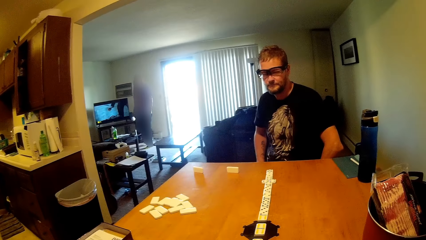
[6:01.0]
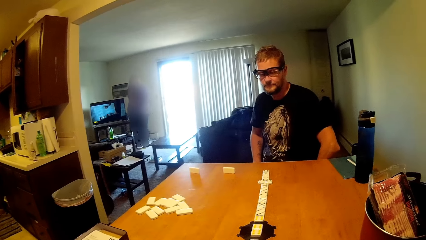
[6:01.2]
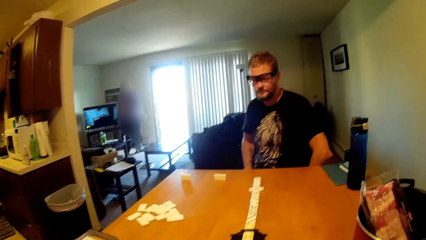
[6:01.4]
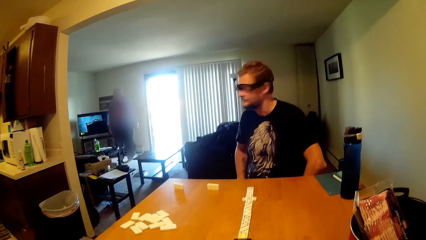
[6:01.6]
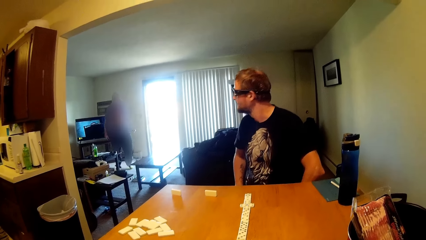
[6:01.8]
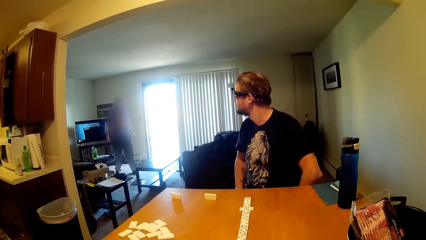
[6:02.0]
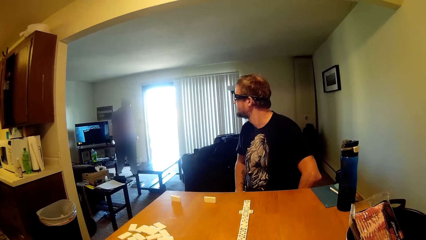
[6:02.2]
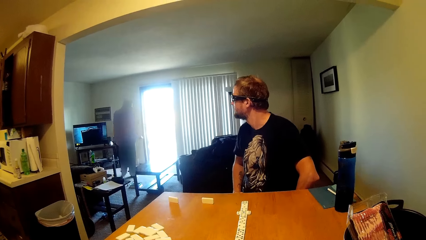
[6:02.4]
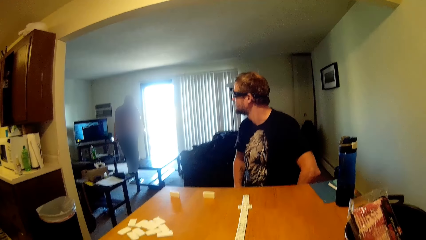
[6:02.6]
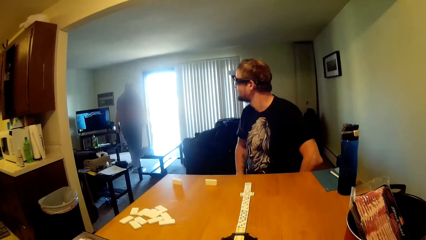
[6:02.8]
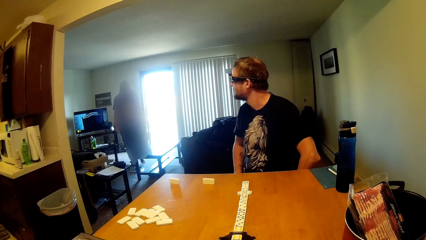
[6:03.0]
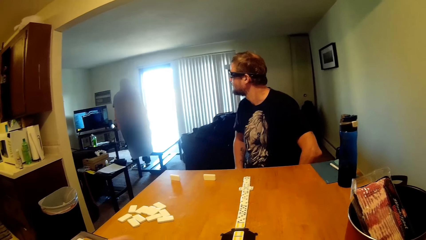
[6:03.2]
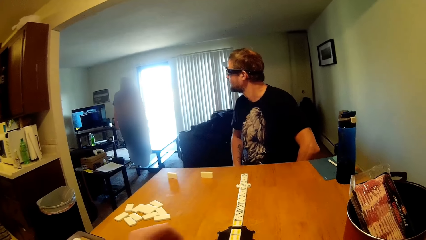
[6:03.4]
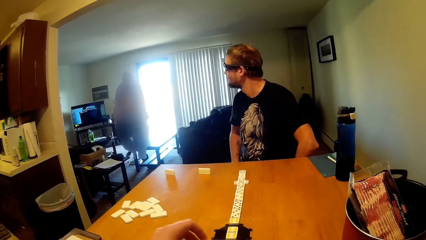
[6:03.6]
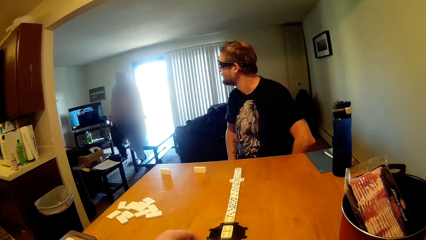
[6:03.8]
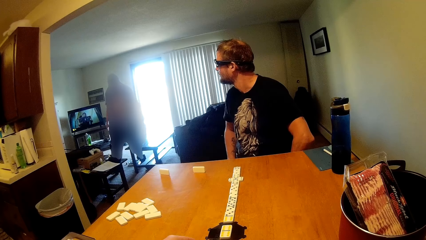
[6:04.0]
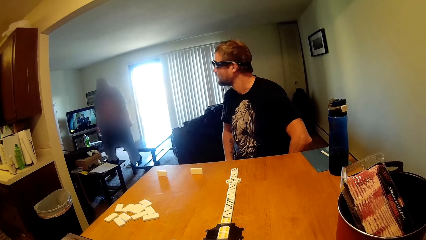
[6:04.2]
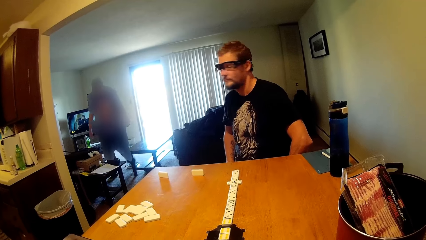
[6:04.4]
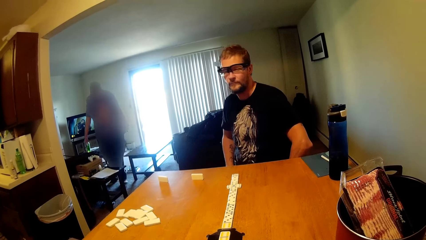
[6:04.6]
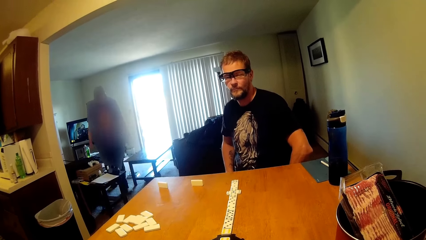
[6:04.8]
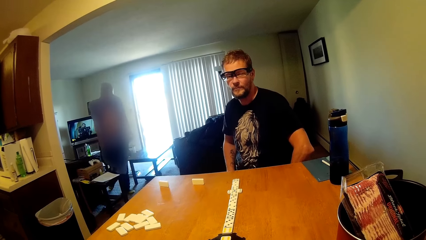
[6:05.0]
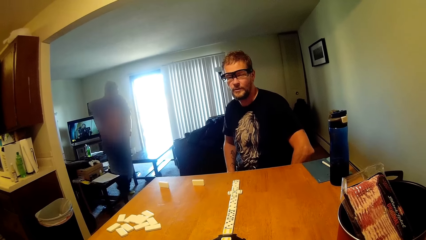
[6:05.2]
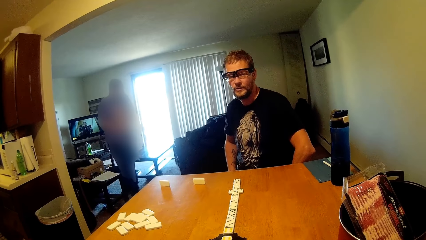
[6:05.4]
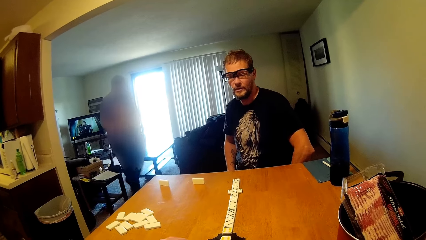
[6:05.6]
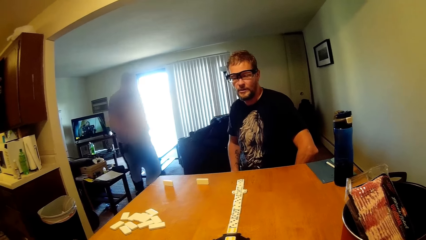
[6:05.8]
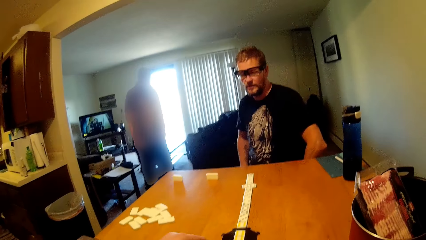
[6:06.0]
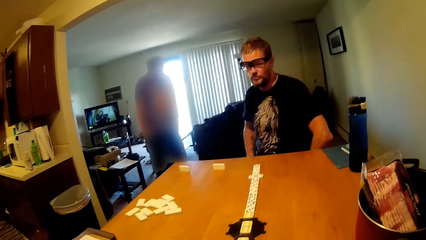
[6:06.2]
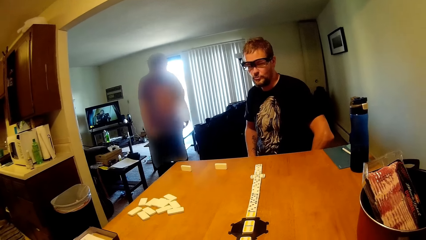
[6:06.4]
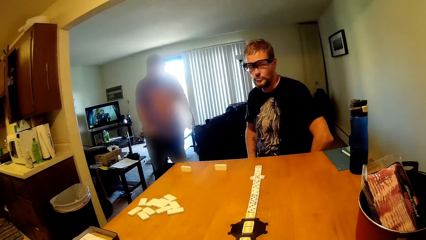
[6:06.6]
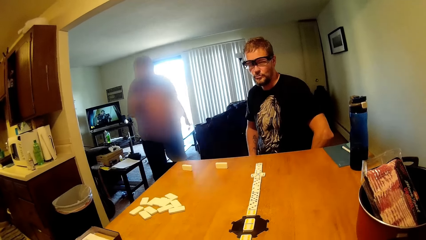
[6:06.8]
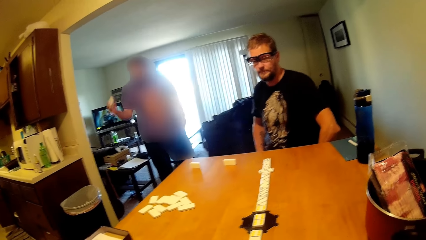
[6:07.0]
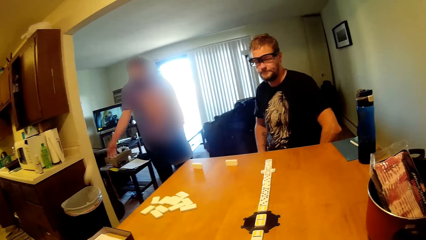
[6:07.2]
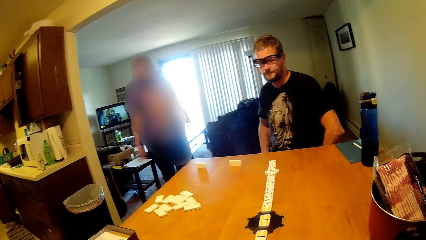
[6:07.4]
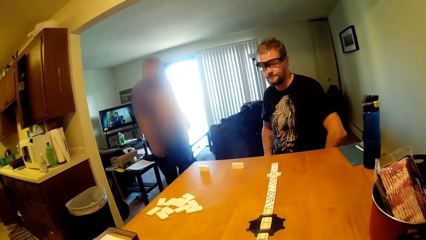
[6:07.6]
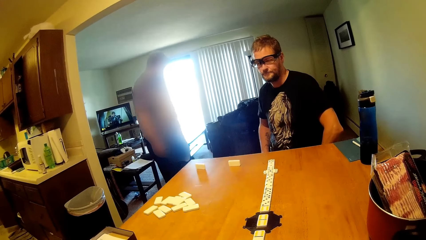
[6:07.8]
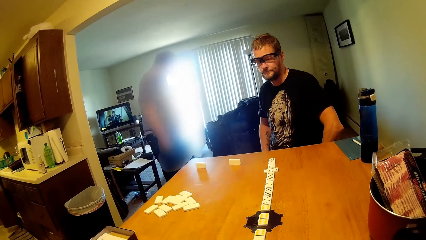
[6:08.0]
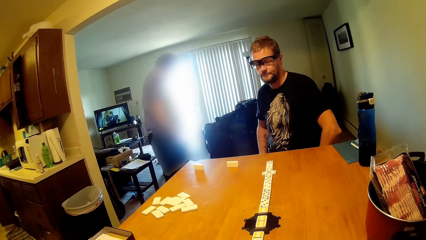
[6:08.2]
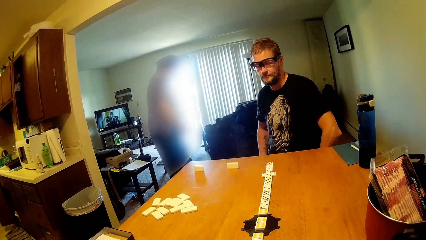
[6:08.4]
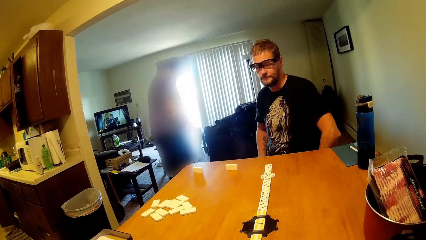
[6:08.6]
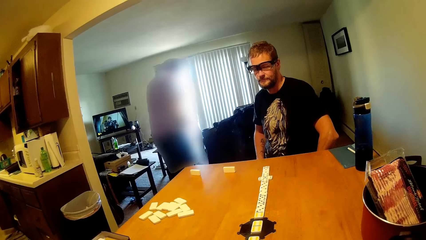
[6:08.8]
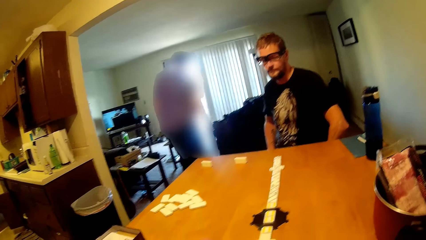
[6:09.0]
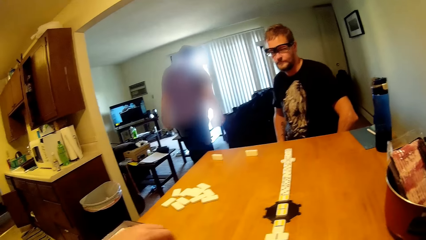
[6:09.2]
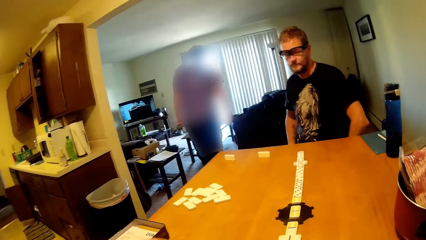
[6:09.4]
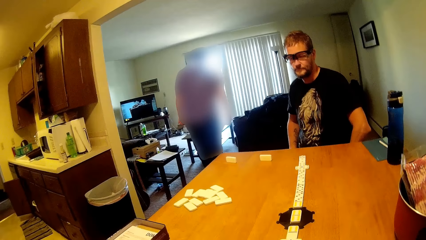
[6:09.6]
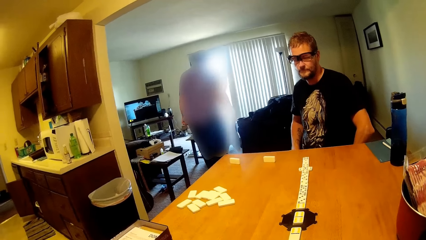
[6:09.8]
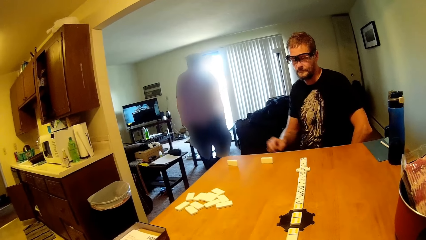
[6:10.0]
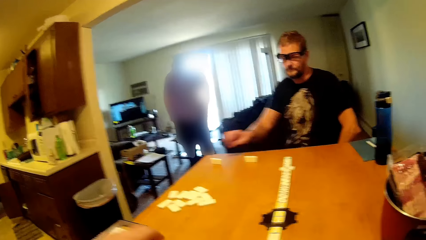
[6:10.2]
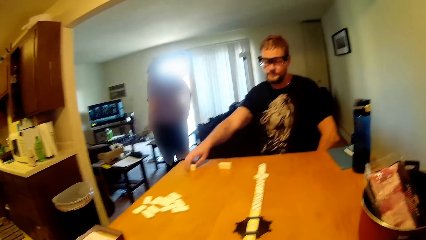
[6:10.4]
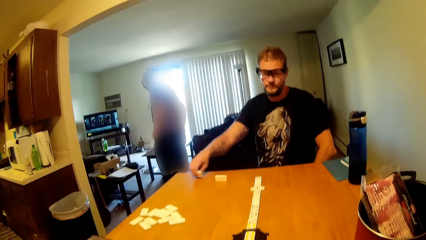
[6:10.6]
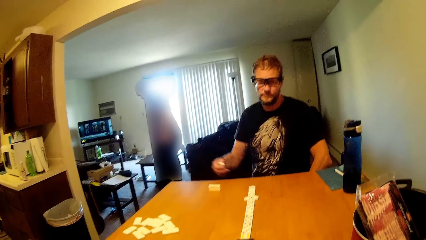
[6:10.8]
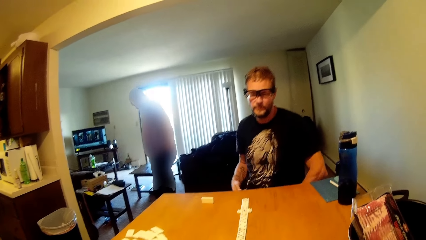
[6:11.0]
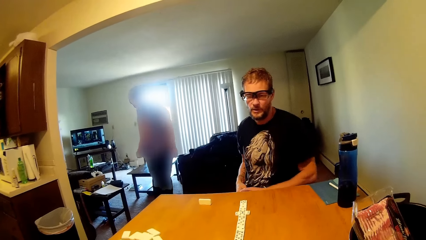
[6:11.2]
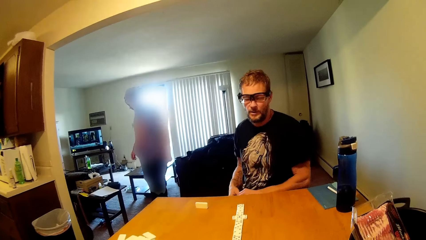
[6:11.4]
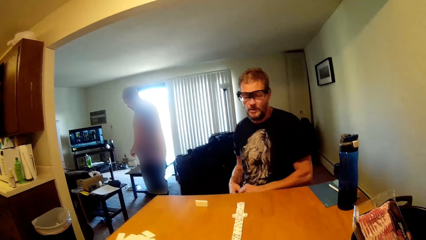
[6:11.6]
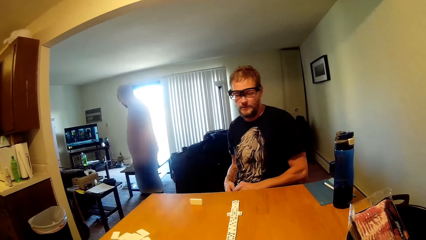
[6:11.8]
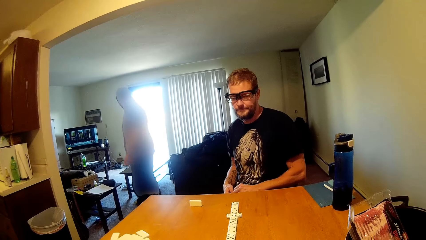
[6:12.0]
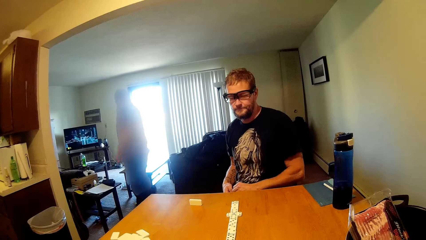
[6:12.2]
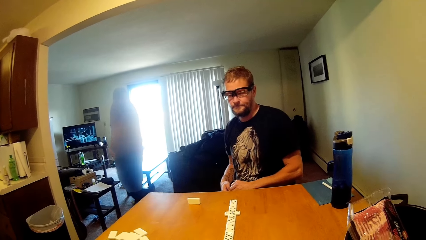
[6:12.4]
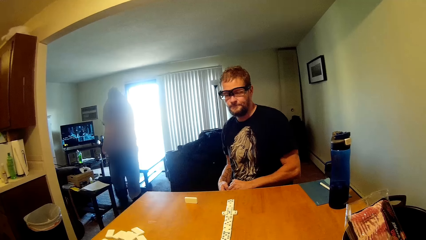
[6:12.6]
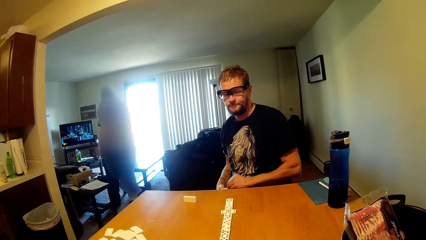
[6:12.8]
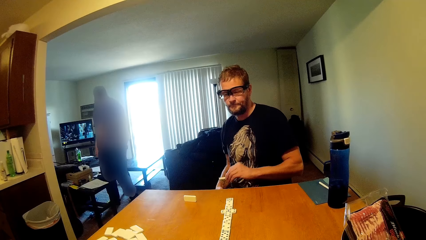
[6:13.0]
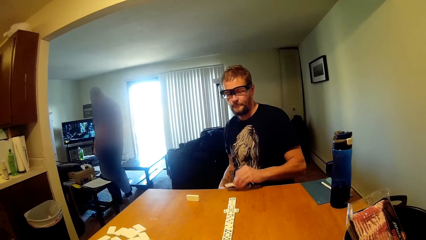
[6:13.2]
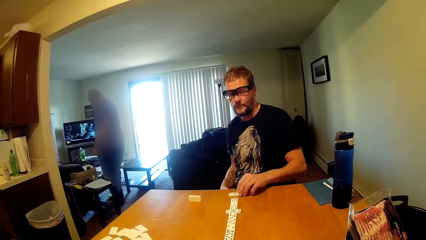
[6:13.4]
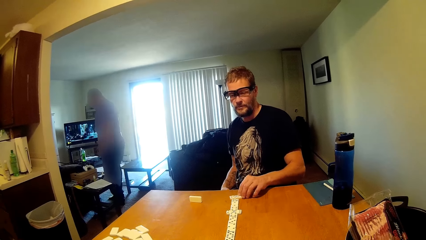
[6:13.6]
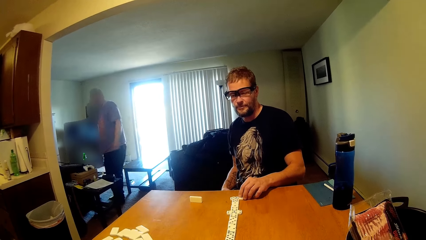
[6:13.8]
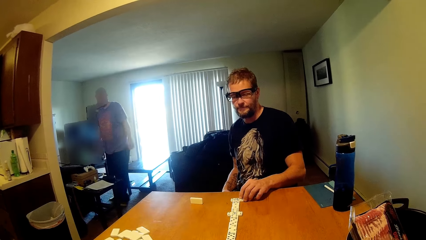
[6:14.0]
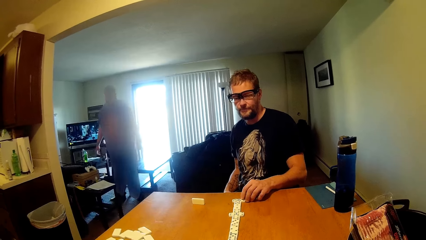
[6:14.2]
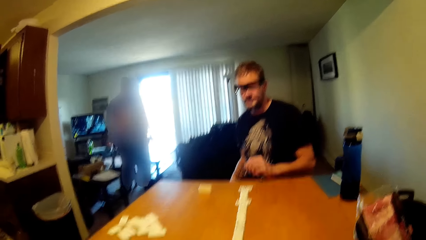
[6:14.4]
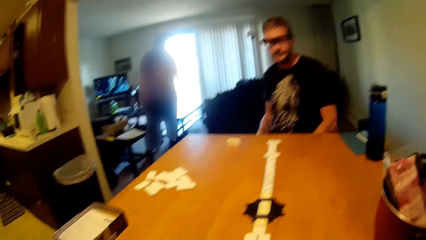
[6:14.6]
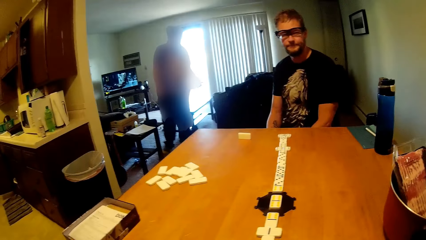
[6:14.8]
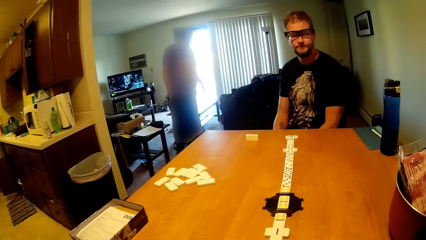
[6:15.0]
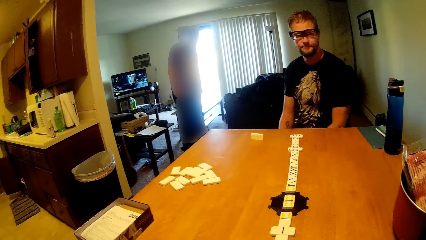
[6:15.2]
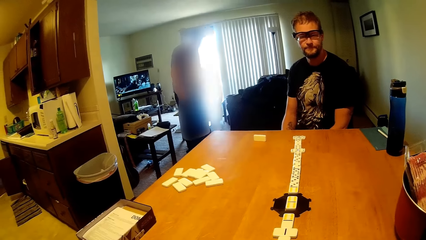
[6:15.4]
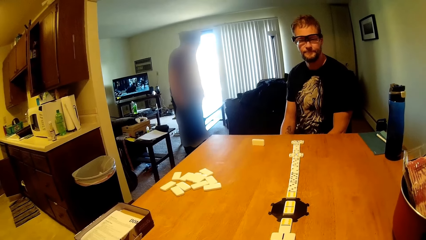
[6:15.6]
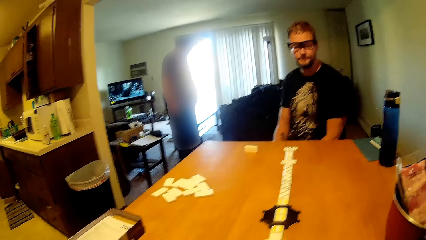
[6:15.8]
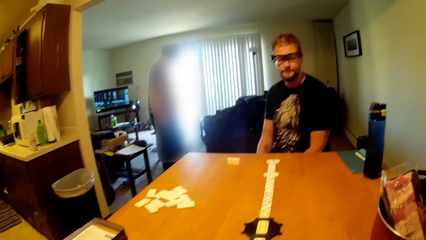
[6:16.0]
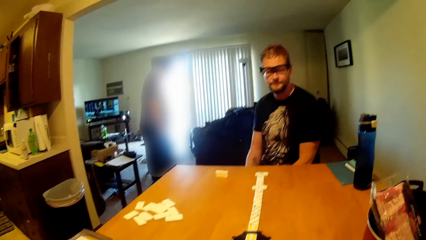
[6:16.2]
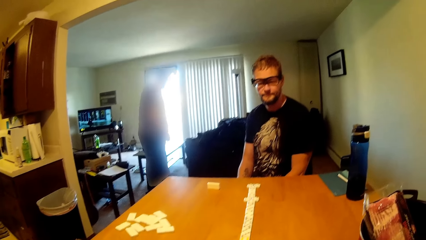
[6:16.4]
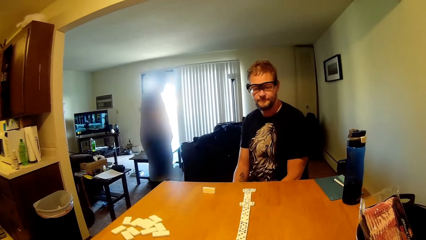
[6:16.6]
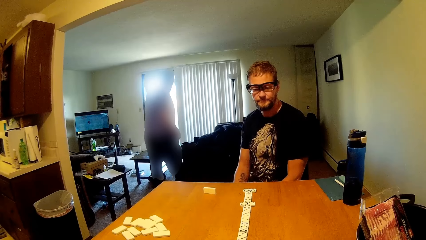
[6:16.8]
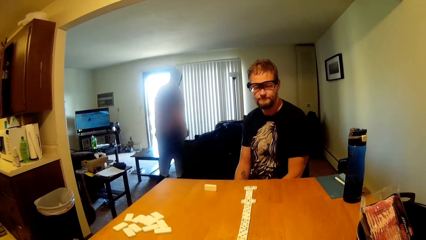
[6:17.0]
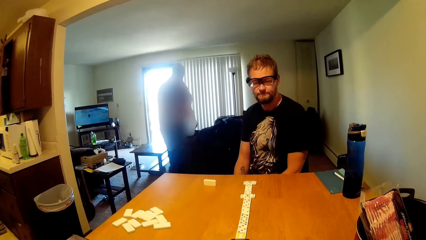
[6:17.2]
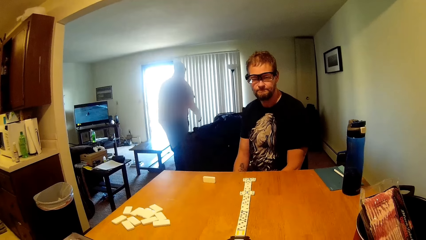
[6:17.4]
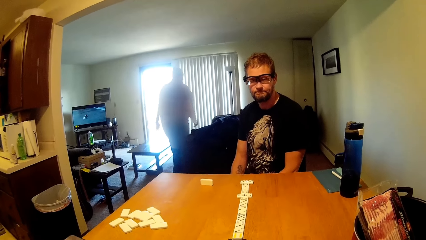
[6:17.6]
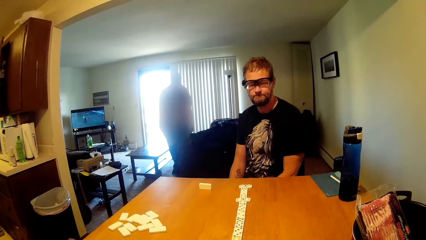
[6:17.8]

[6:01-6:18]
A man walks toward another man. The first man throws trash in the bin. The other man grabs a scrabble tile and puts the scrabble tile on the table.
